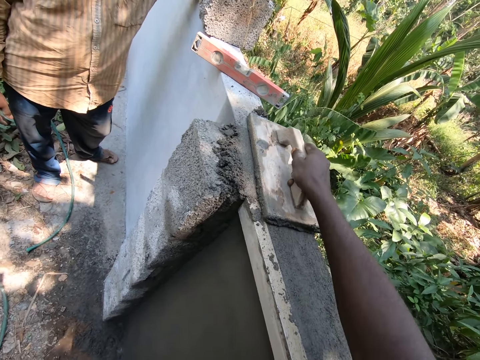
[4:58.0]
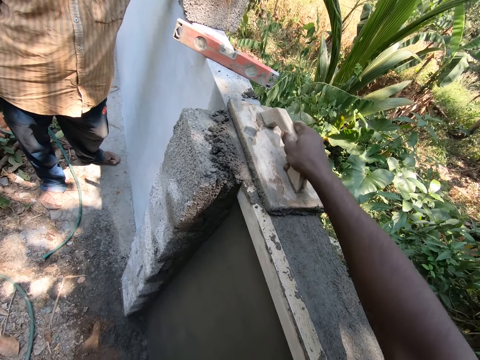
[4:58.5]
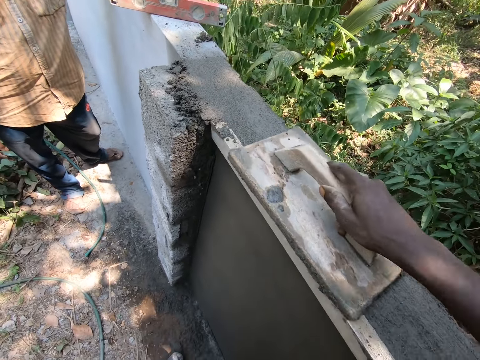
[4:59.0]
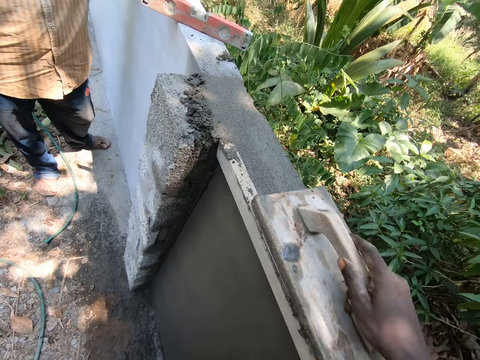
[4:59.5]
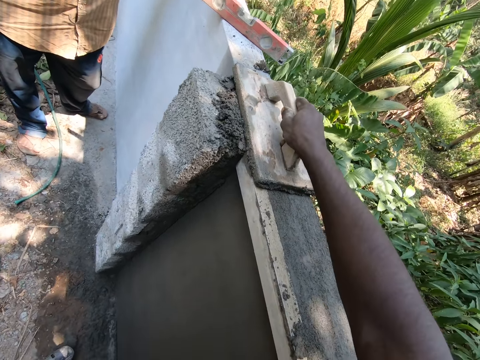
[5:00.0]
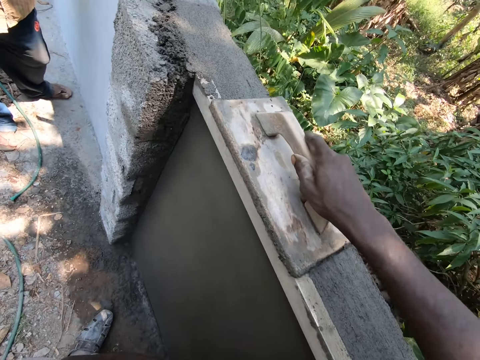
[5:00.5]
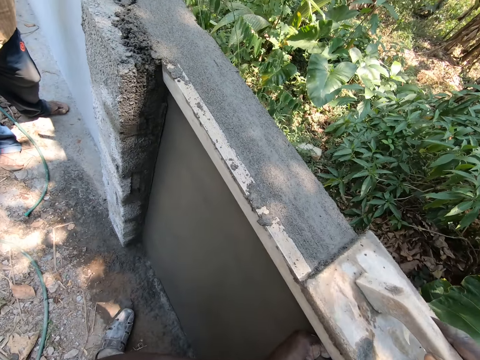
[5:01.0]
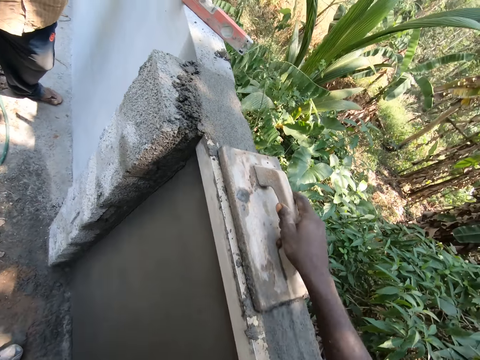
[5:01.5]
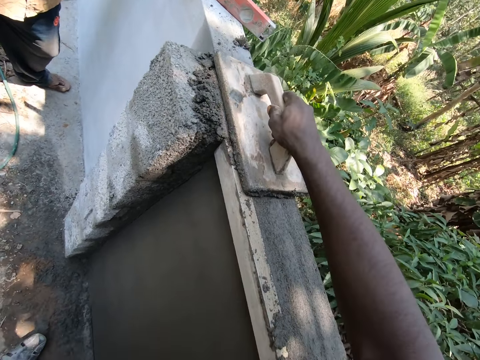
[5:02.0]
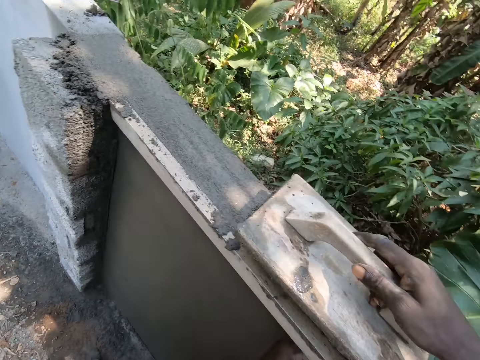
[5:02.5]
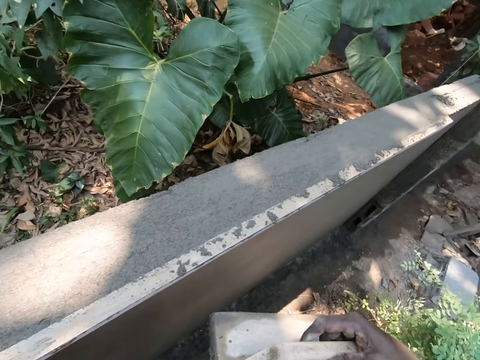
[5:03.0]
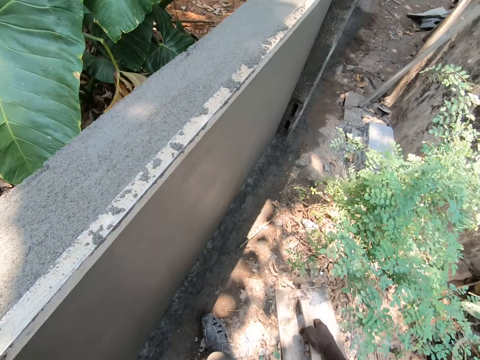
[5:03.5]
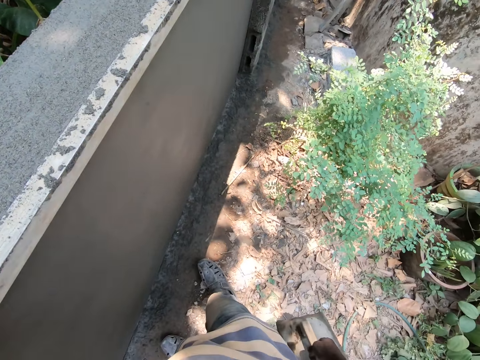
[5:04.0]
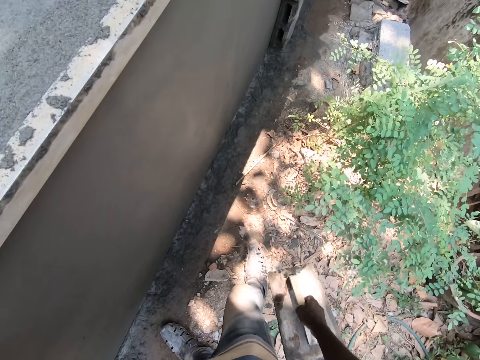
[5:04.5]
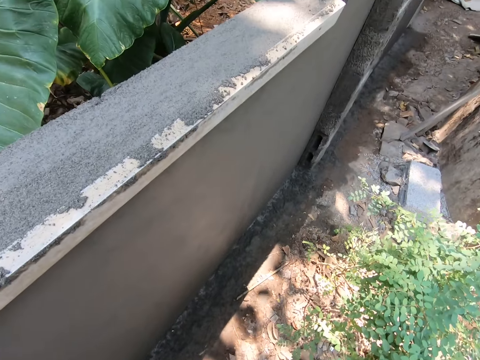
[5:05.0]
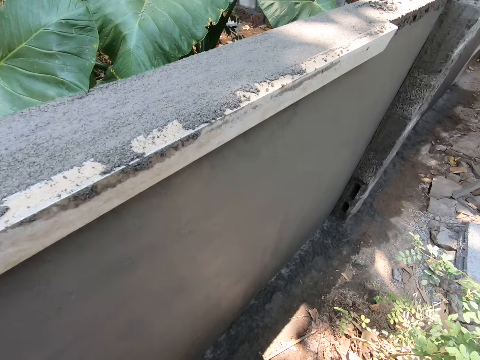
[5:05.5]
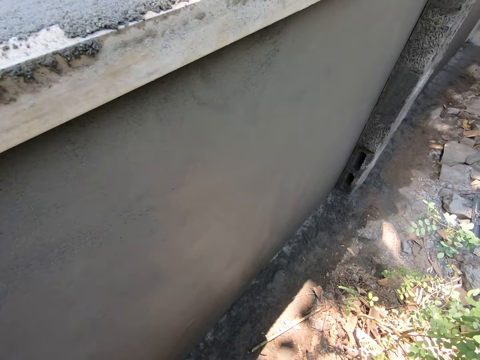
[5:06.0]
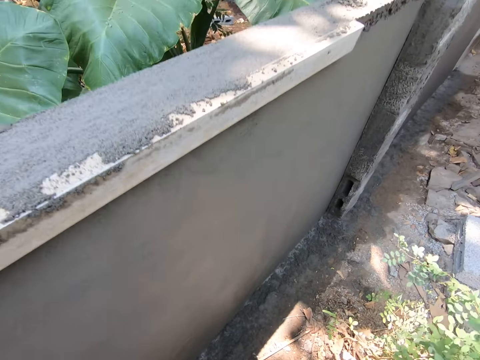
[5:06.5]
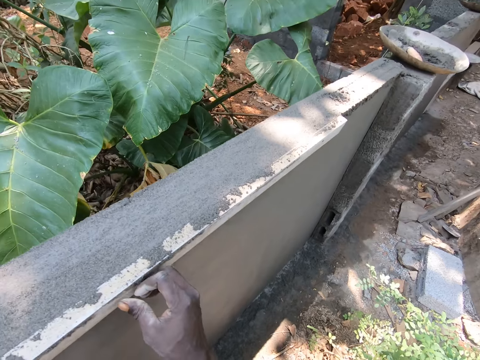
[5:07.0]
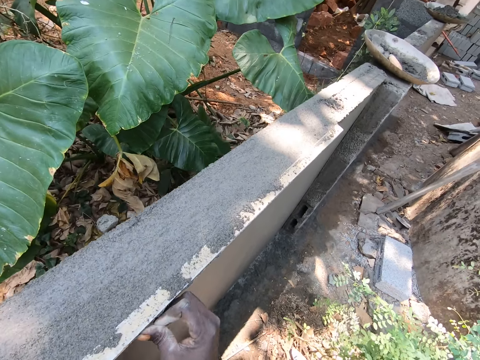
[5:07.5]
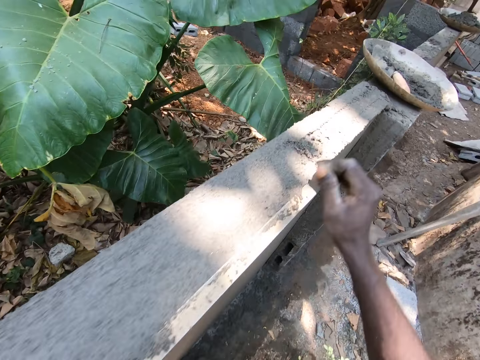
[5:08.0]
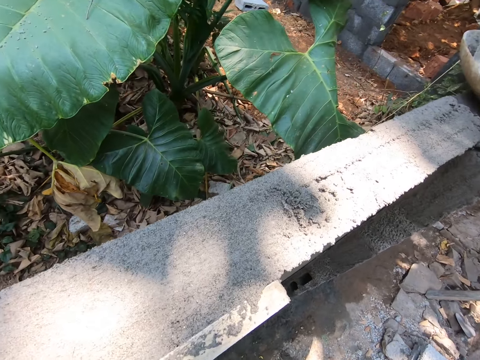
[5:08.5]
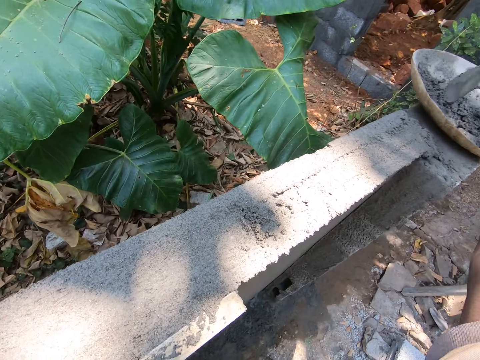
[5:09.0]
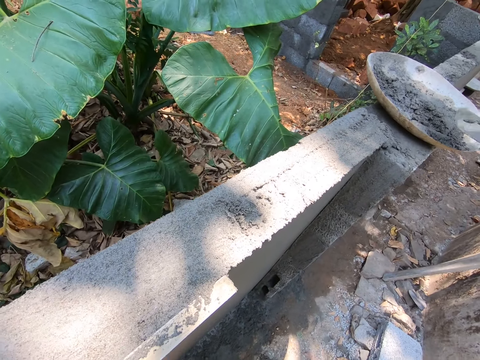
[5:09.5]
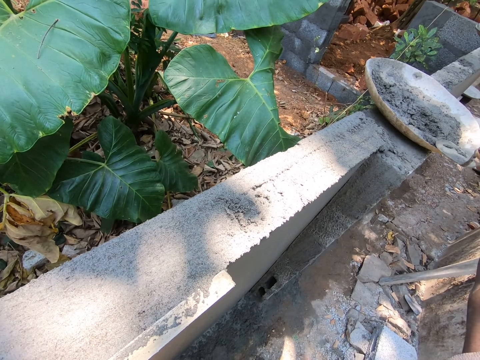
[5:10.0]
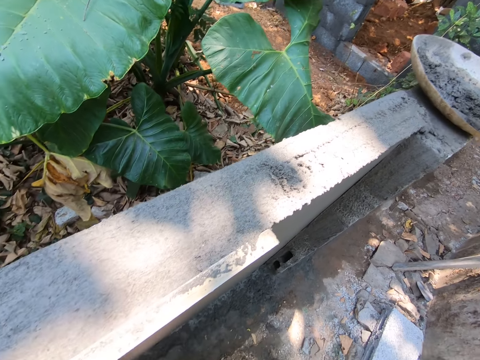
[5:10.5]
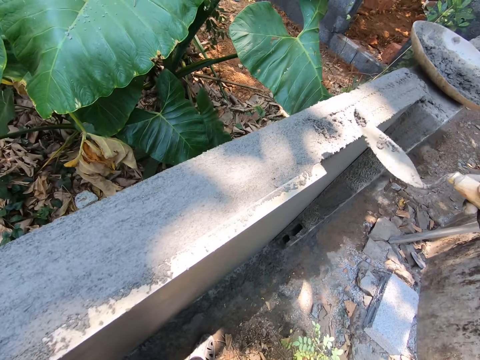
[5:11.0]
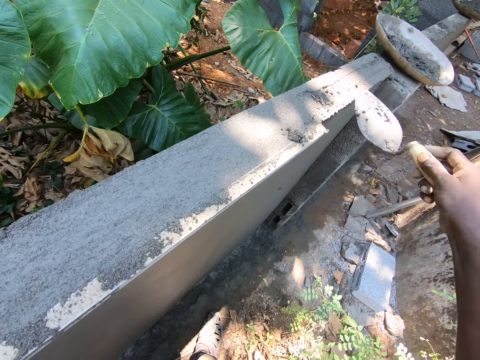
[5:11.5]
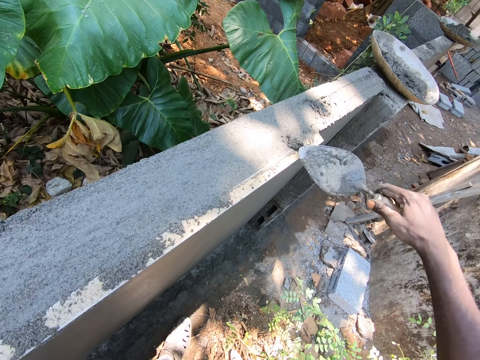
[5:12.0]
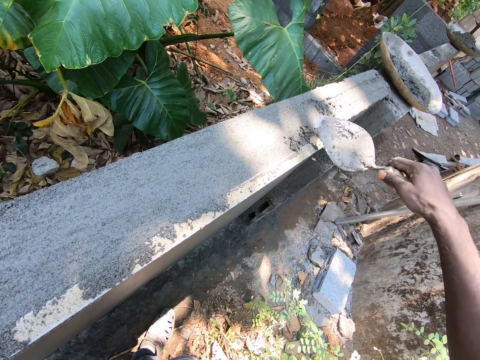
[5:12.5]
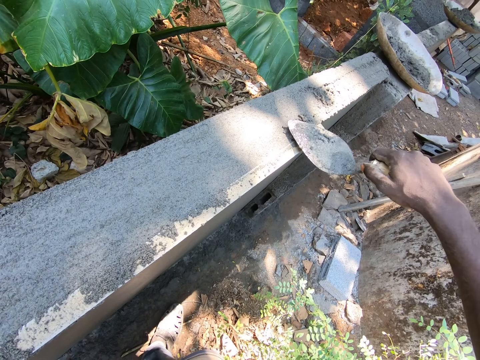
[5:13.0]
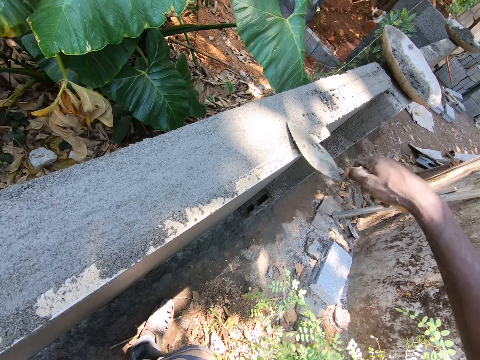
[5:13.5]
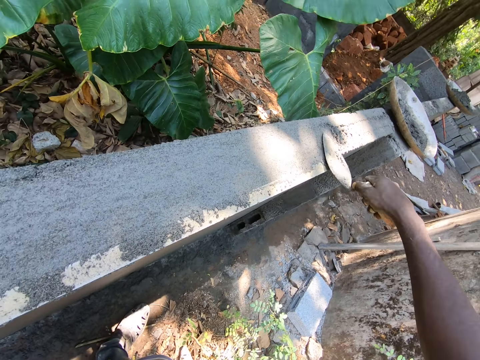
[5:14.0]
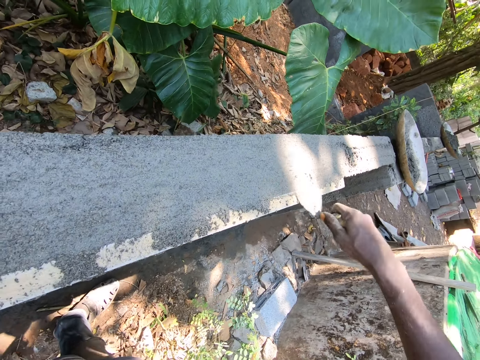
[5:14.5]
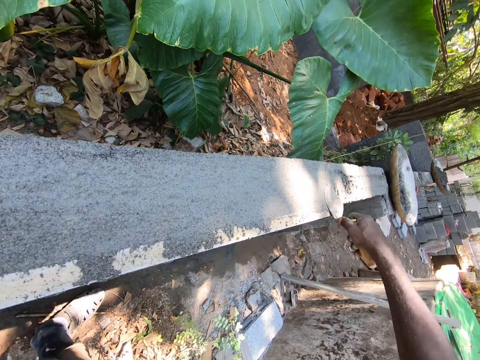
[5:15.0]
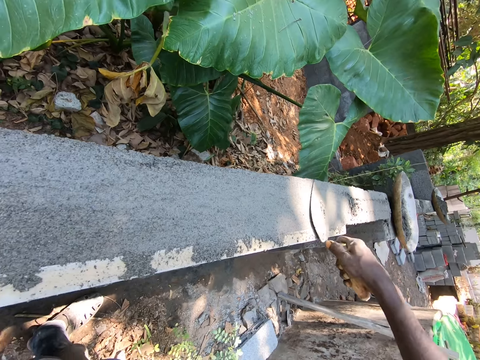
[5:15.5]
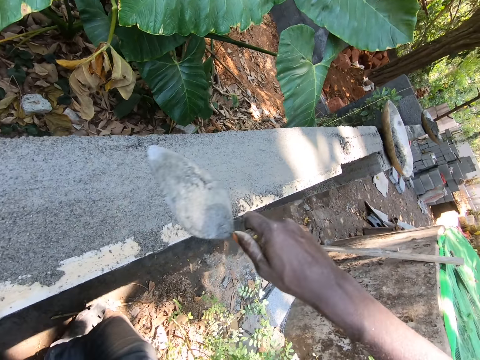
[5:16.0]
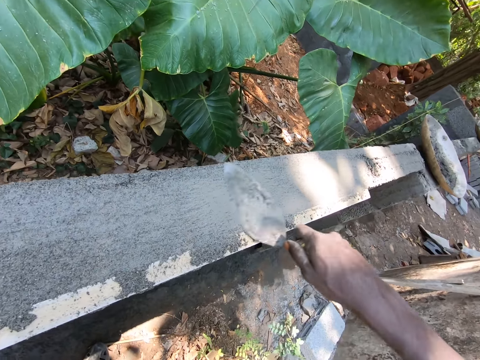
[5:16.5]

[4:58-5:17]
The camera wearer walks around. They look around. They hold wood. They pick a trowel. They touch the trowel. They scoop concrete with the trowel. They pour the concrete on the wall. They plaster the wall with the trowel.

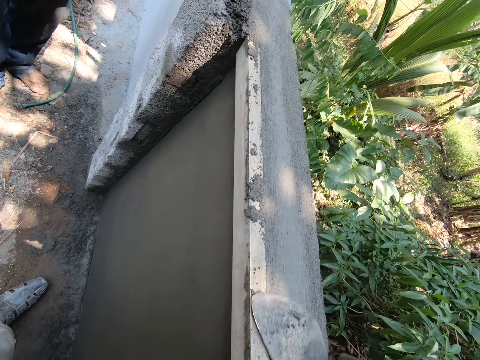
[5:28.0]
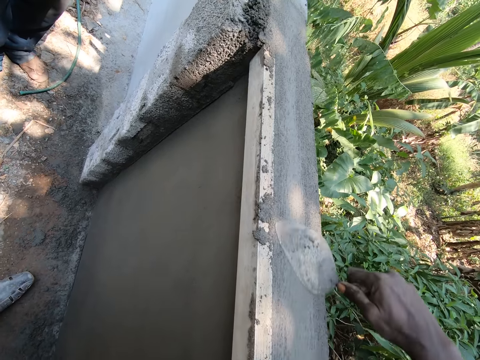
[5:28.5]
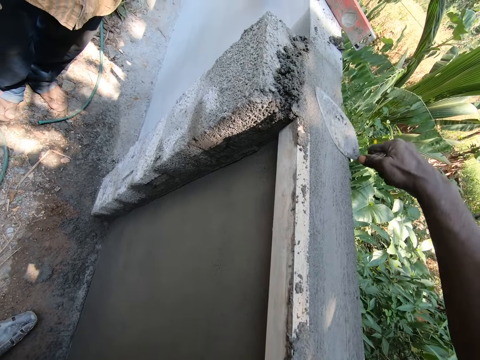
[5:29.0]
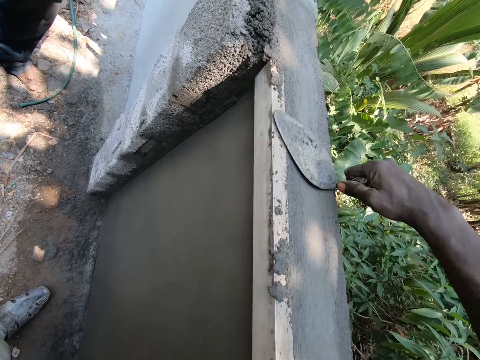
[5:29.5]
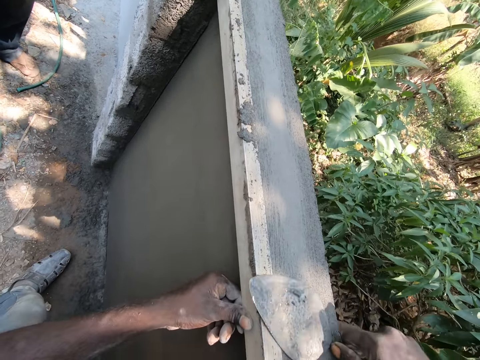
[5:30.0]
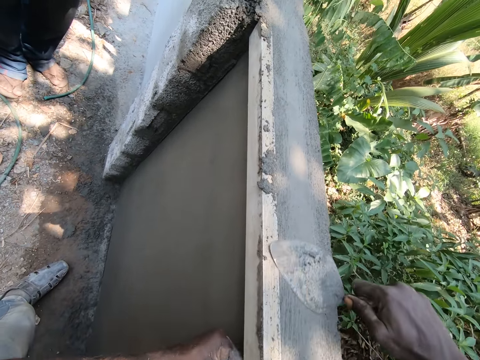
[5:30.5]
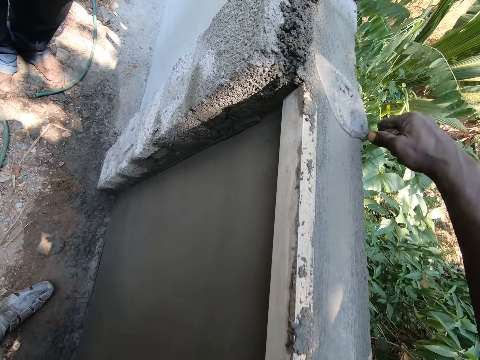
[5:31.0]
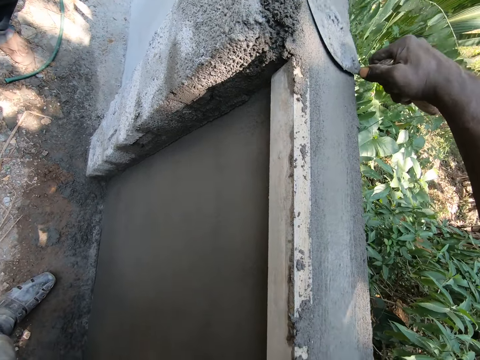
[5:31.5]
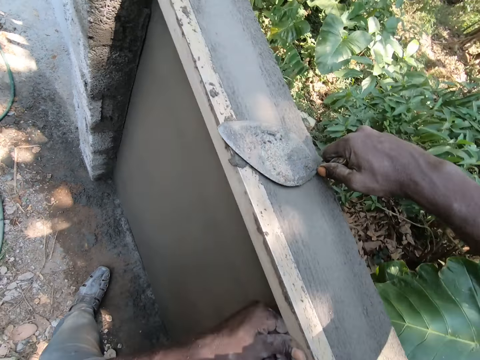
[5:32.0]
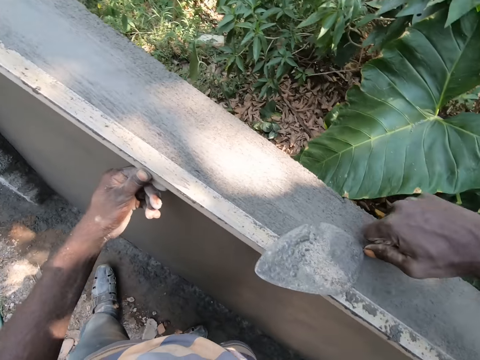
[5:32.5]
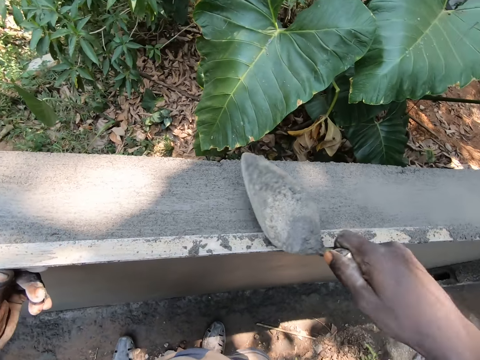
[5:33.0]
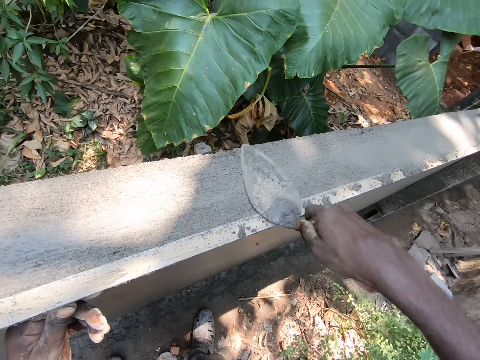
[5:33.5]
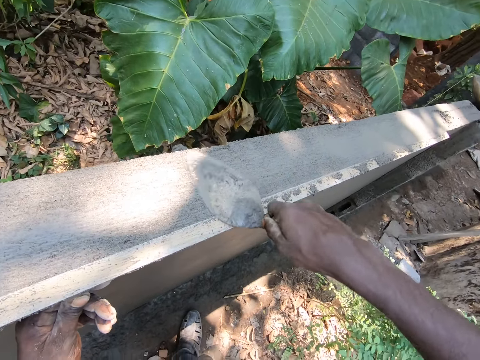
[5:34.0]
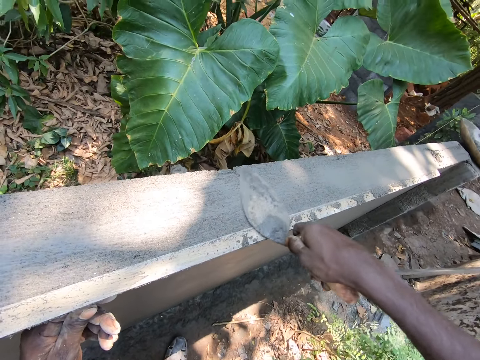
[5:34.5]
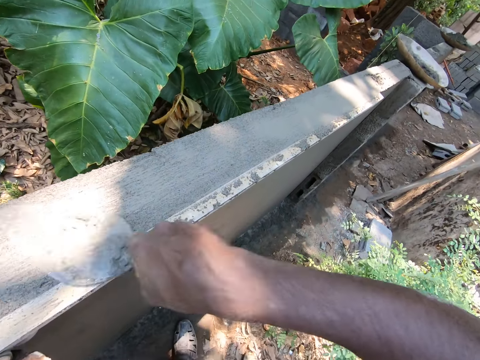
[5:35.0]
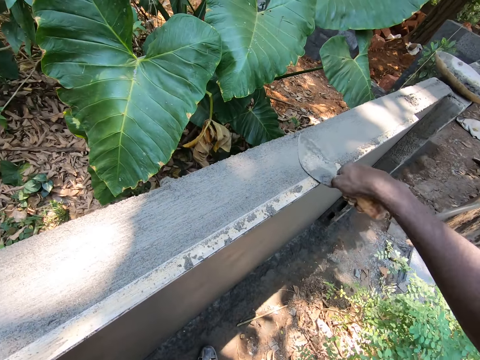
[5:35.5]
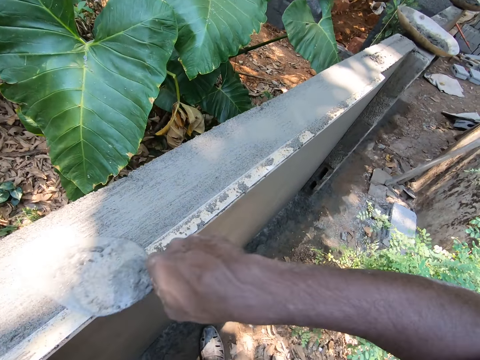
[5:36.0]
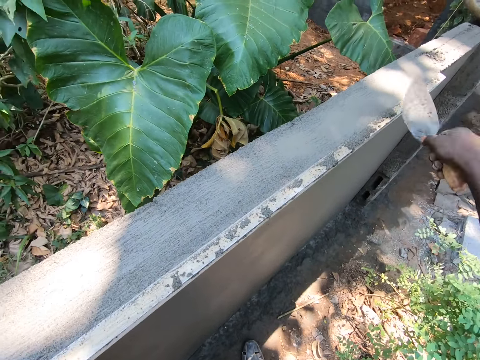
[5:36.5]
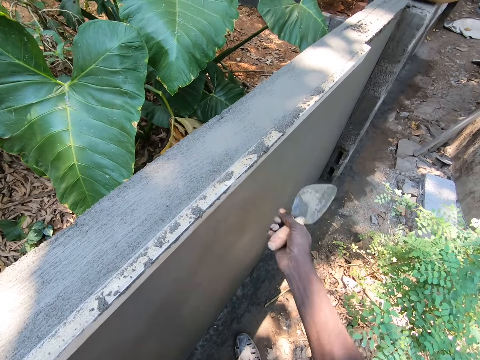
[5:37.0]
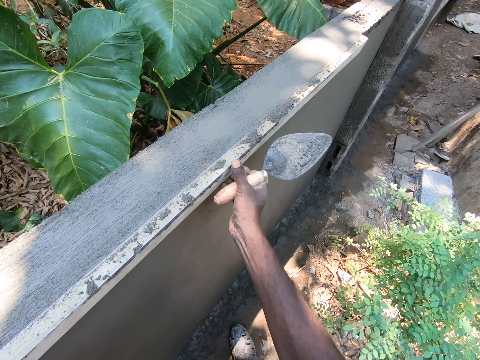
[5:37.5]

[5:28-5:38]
A person talks to the camera wearer.
